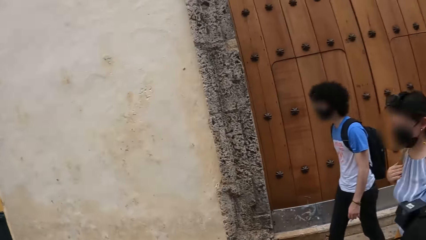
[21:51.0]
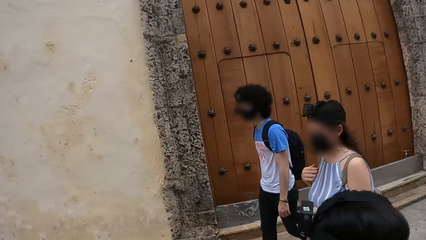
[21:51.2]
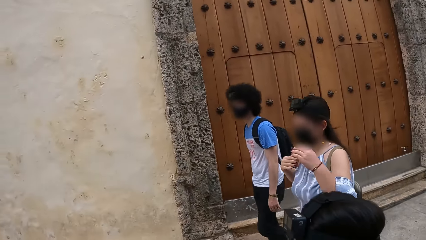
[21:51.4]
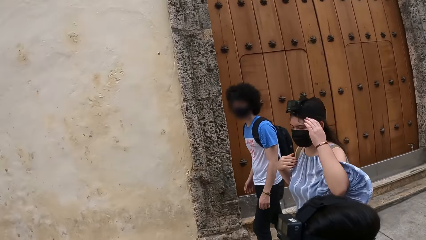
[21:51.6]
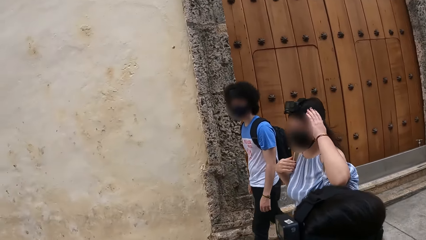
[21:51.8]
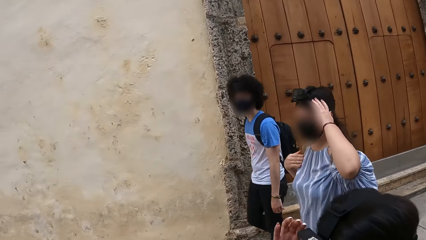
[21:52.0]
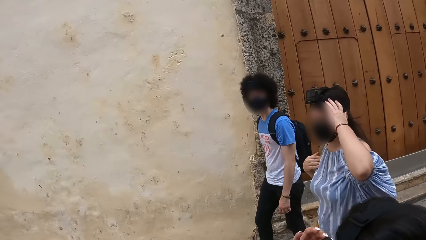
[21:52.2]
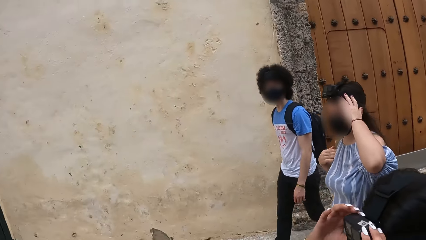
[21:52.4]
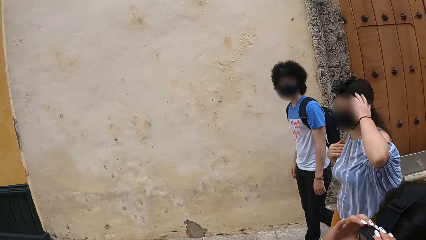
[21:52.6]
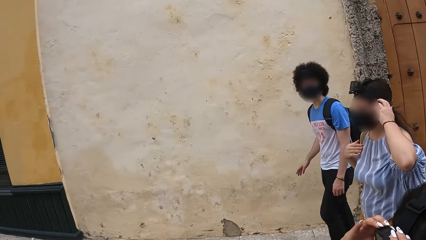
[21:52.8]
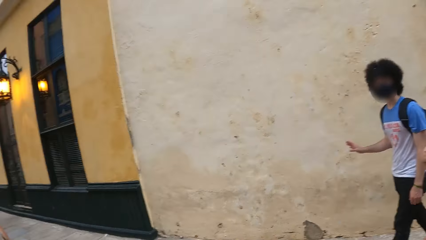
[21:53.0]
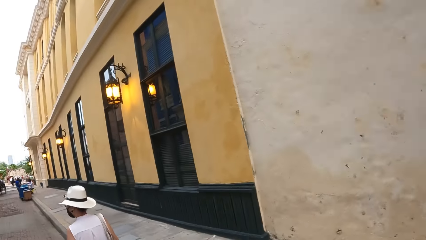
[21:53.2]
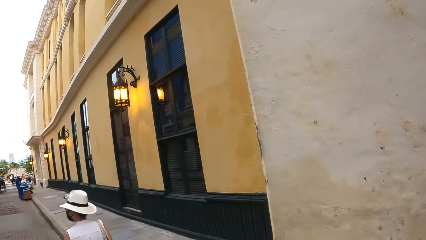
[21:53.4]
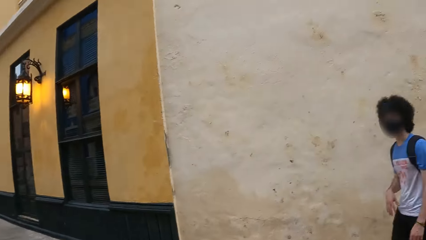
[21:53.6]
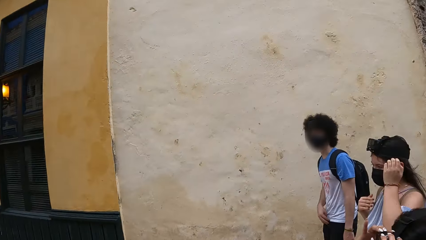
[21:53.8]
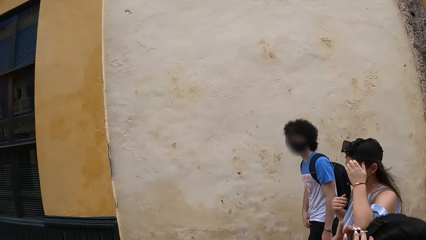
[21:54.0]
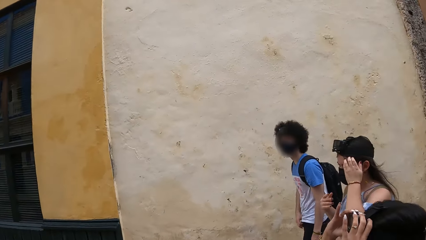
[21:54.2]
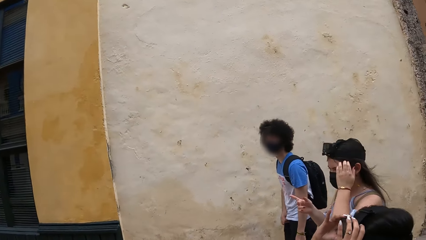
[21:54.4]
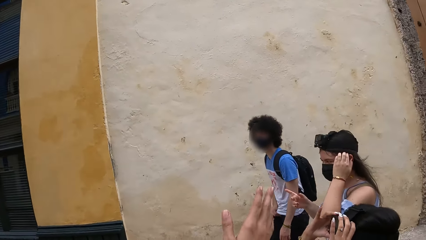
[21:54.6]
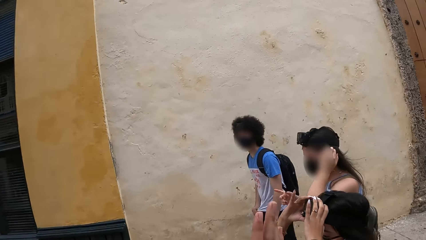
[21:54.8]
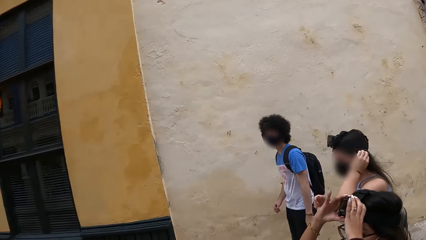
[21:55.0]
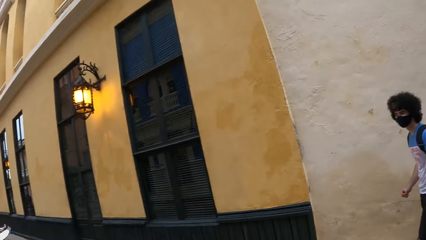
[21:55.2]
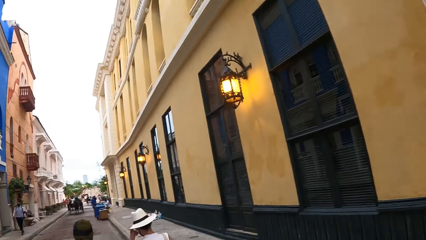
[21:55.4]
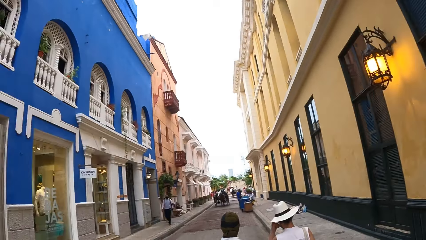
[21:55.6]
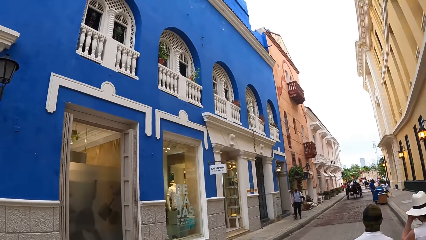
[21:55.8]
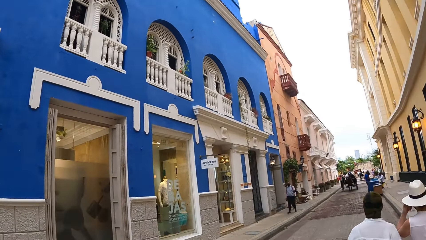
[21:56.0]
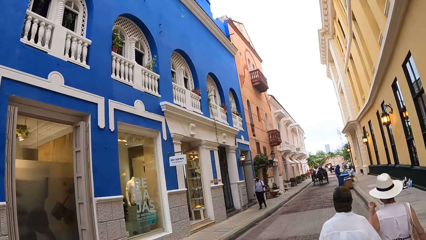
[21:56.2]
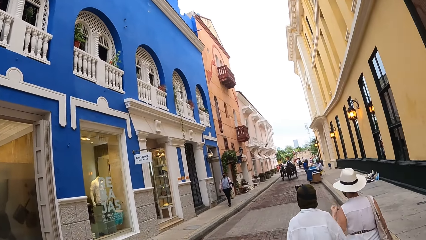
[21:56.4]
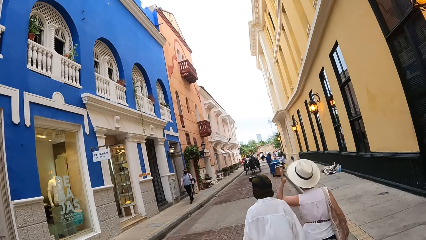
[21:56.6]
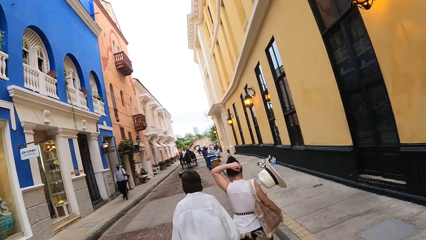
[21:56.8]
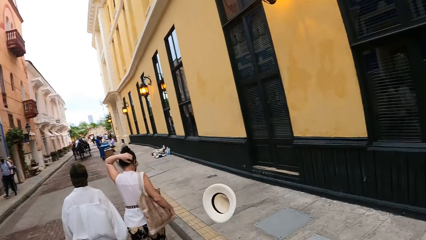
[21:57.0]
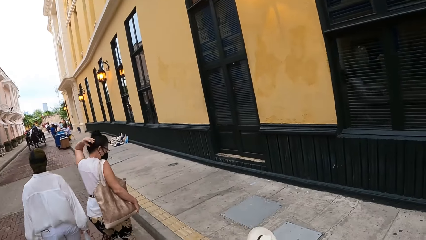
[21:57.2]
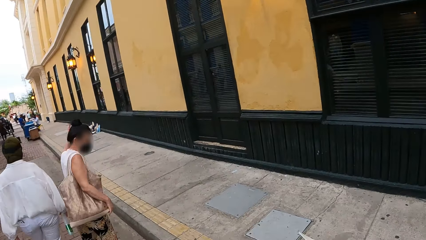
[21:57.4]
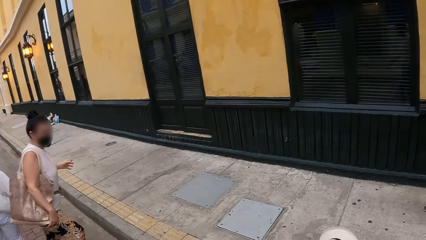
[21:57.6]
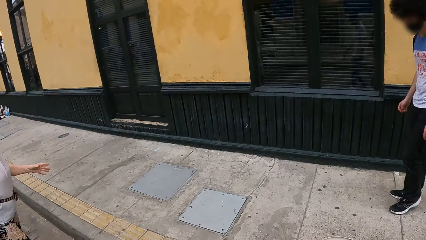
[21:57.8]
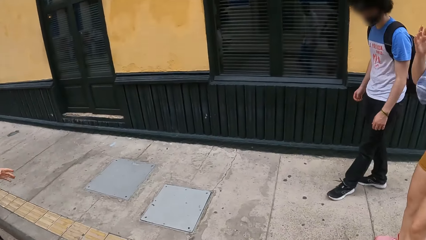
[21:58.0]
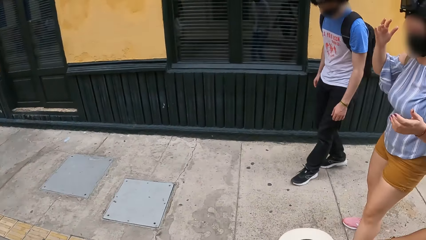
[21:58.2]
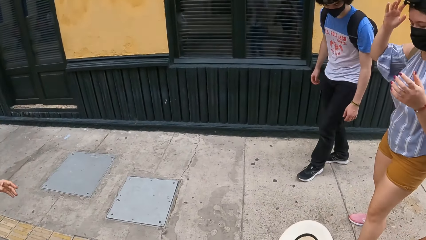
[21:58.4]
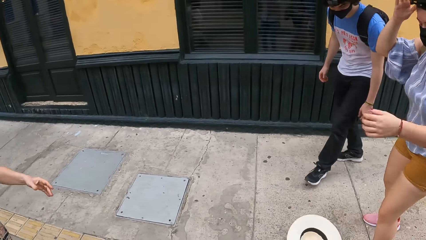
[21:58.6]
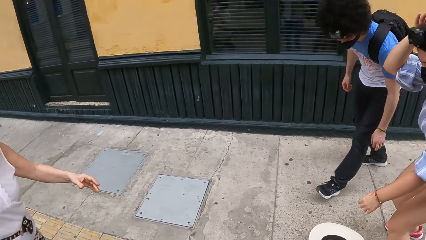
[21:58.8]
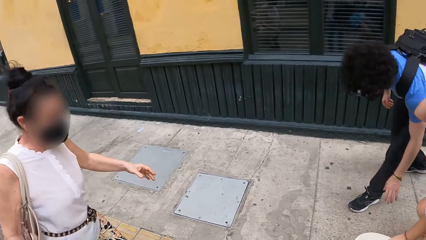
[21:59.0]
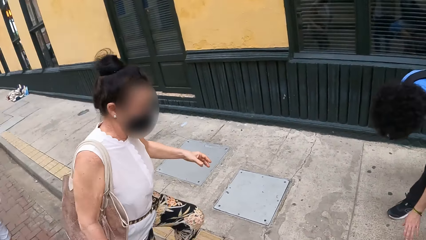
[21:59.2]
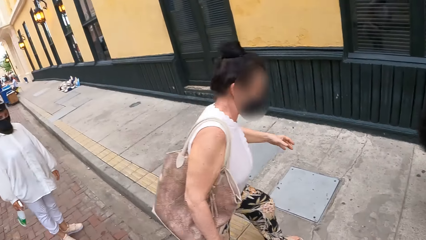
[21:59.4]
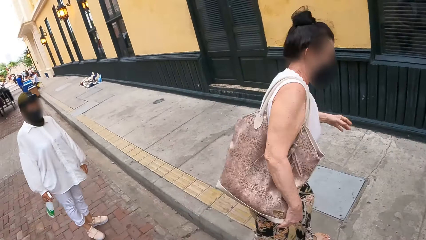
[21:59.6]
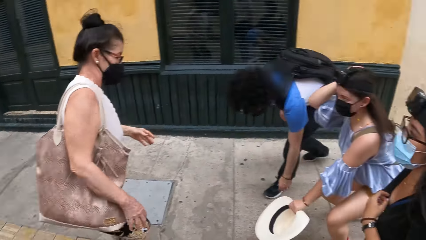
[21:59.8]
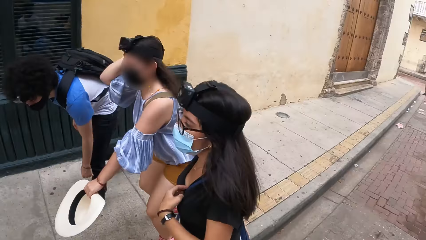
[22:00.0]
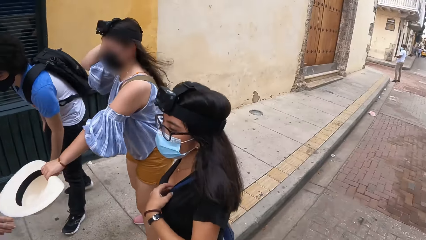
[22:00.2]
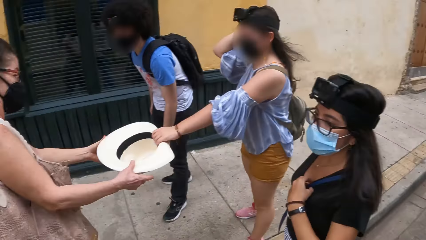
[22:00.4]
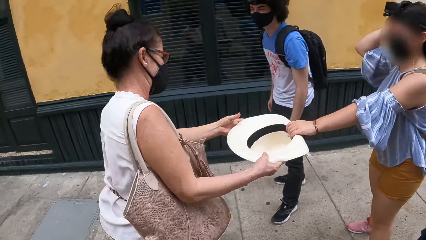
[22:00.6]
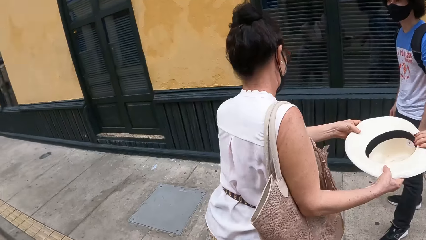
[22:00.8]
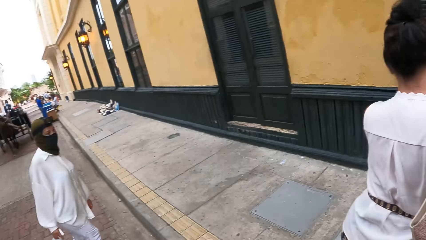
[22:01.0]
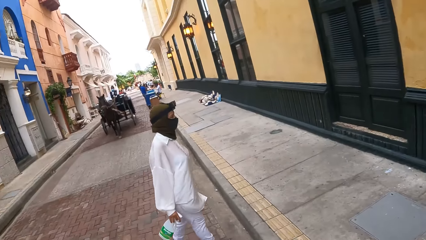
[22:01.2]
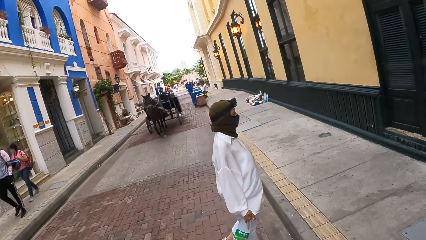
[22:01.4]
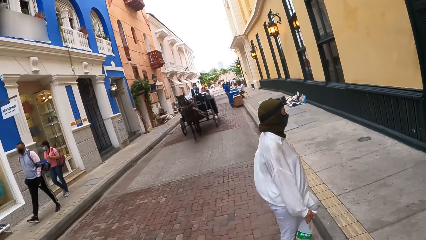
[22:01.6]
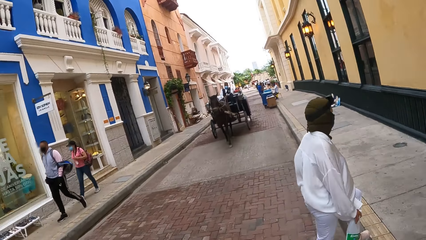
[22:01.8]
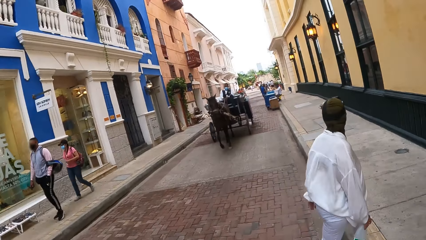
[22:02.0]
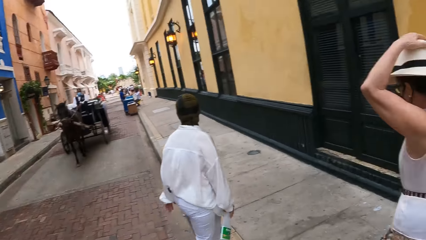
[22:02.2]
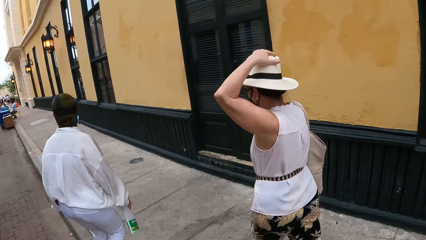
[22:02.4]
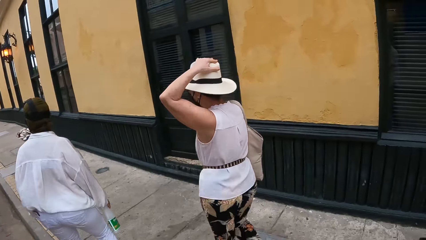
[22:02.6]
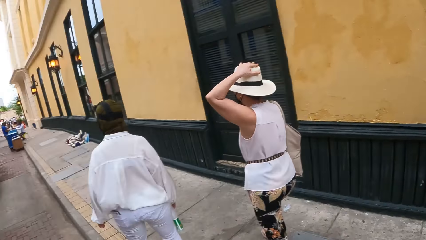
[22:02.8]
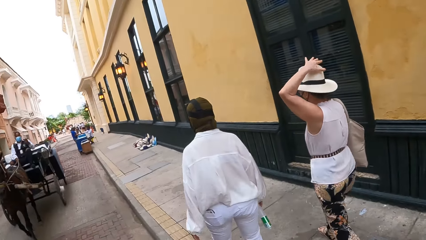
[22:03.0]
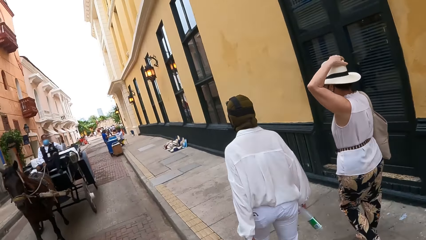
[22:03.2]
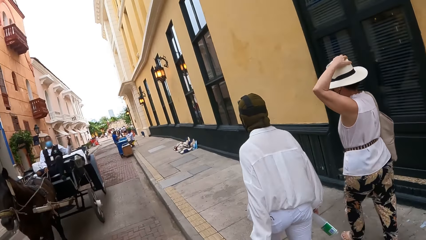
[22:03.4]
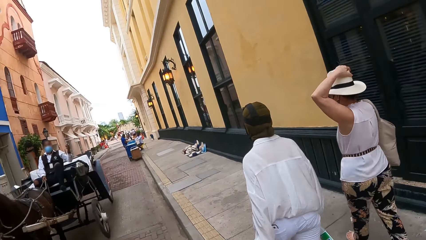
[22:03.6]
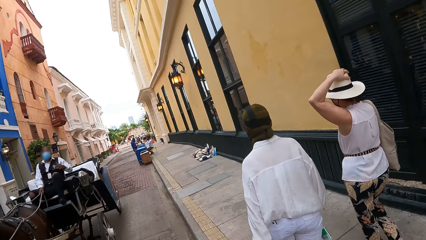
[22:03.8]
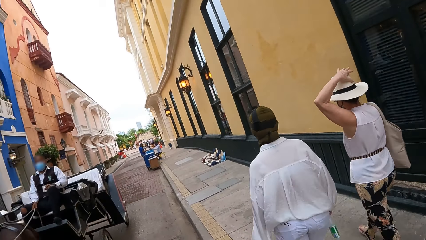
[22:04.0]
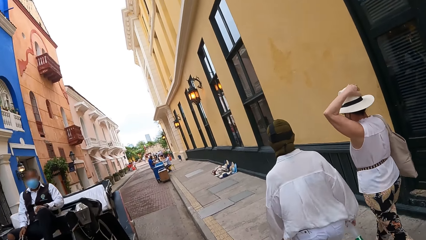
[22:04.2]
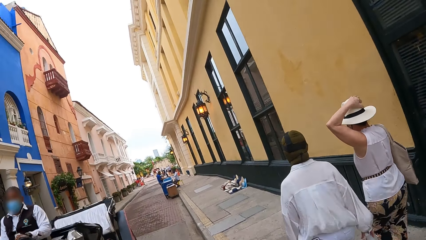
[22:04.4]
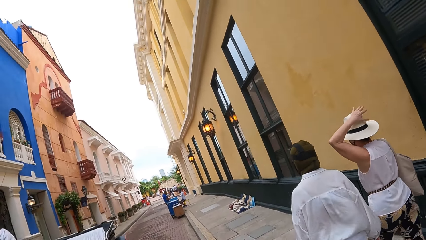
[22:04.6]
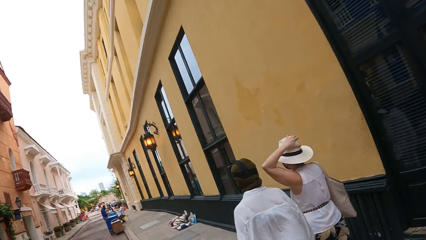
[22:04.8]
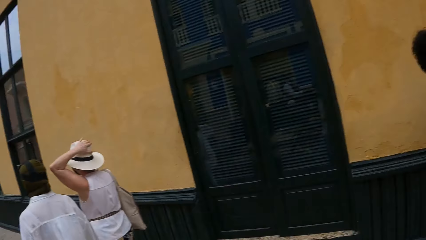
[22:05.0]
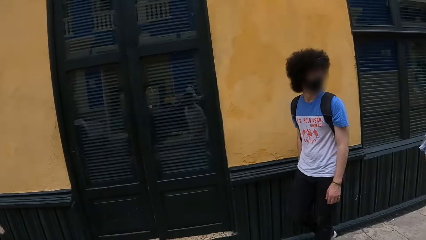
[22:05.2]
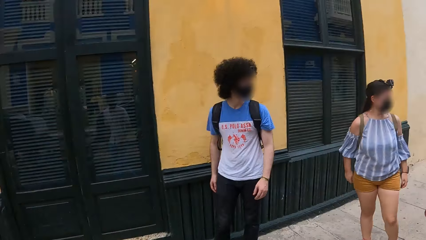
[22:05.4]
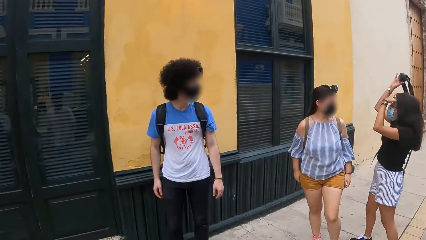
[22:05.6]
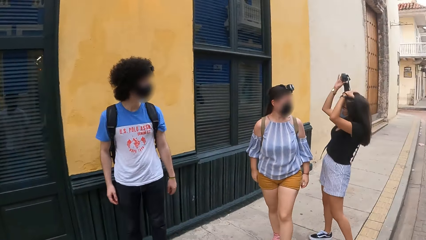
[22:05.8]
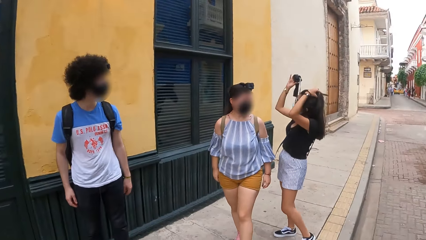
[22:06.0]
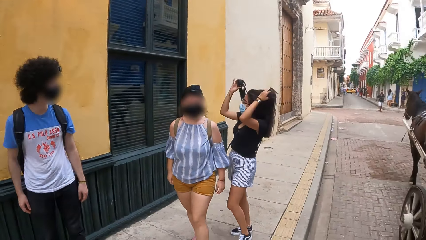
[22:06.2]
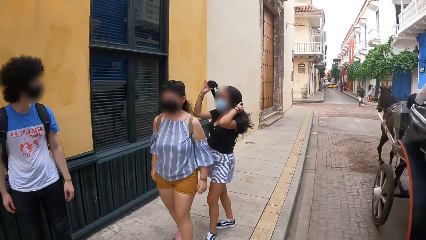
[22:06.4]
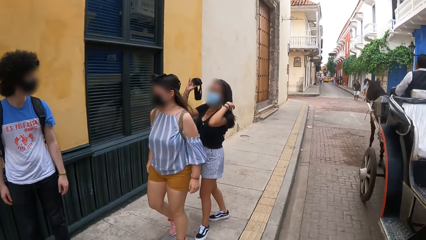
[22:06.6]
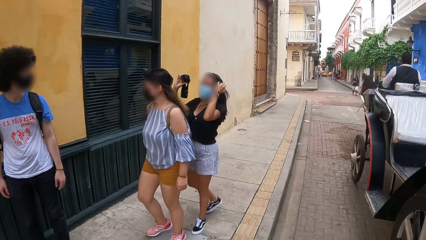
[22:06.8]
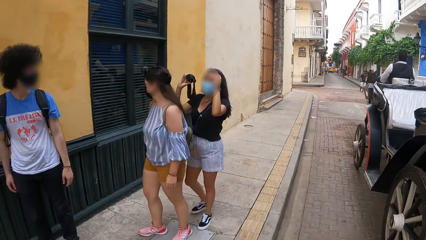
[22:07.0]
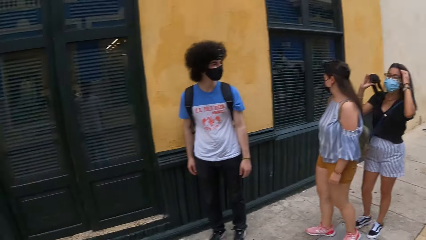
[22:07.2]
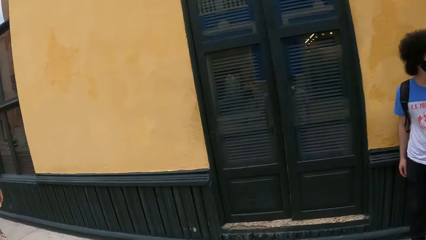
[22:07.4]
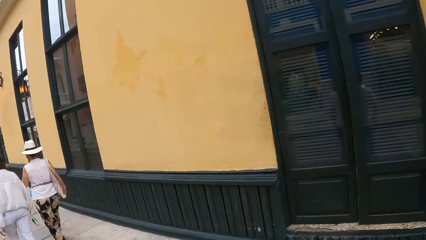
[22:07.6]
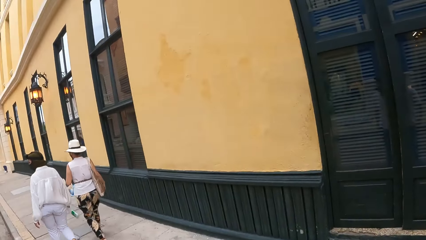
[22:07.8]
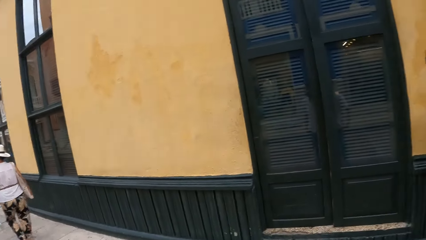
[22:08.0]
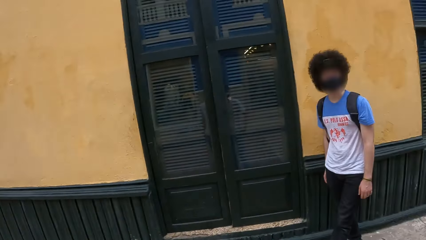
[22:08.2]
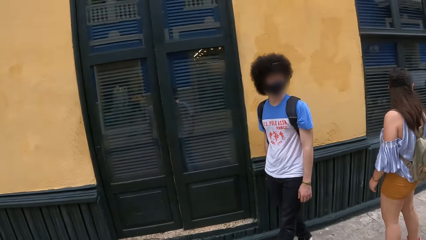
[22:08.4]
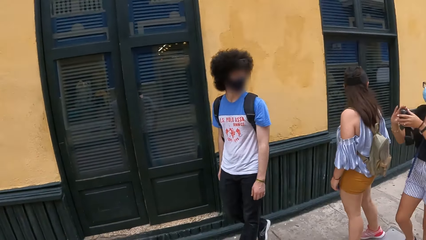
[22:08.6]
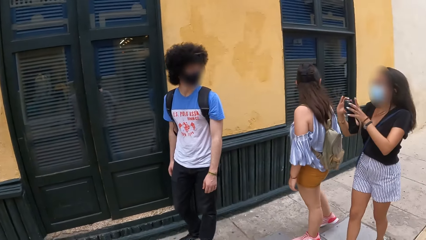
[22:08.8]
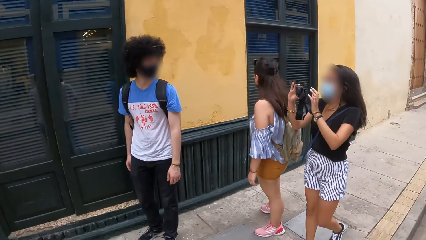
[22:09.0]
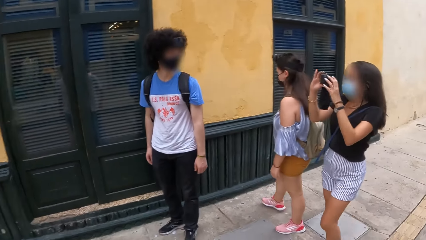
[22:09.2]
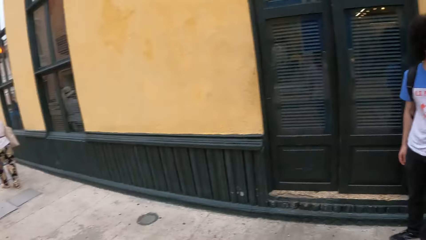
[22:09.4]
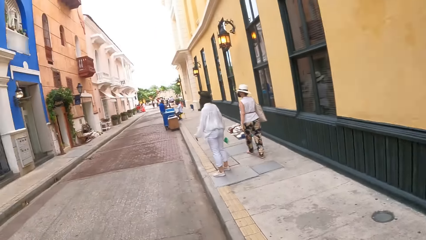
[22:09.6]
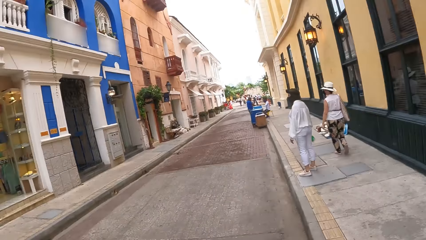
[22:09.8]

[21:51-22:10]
A person aligns a camera. Another person sways a hand. The camera wearer looks around. They converse with the other person. They walk on the street sidewalk. The first person picks up a hat on the road. The first person hands the hat to a third person. The camera wearer walks on the street sidewalk. They turn around the street.
